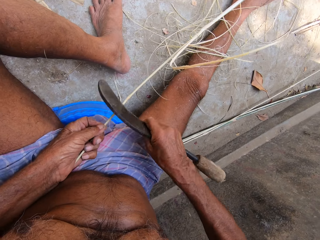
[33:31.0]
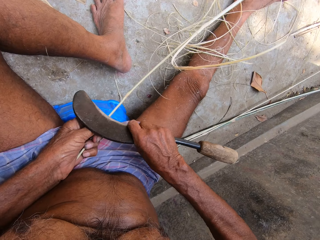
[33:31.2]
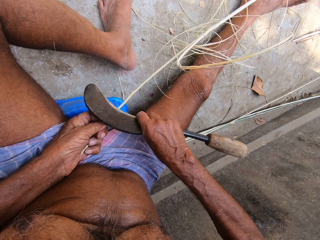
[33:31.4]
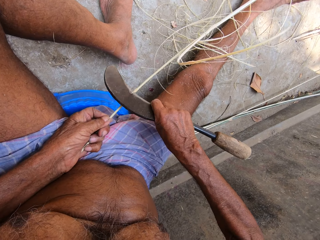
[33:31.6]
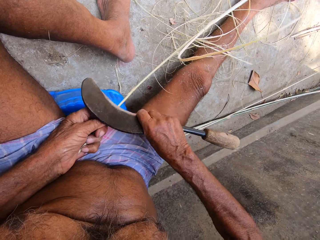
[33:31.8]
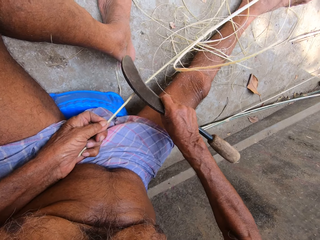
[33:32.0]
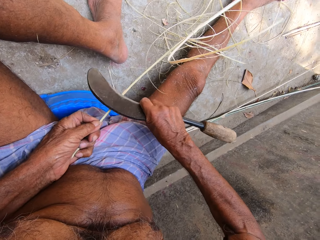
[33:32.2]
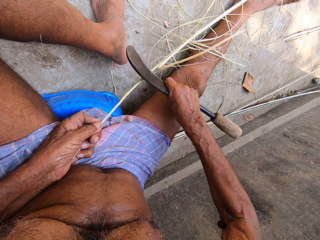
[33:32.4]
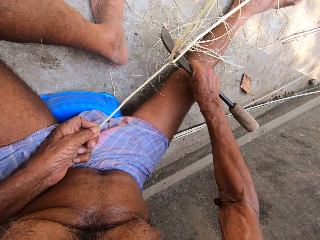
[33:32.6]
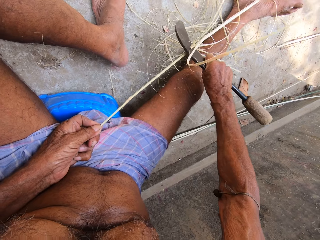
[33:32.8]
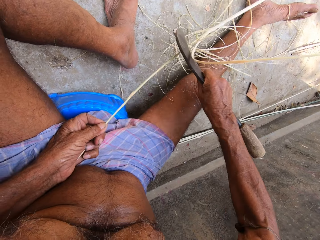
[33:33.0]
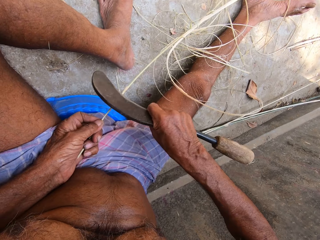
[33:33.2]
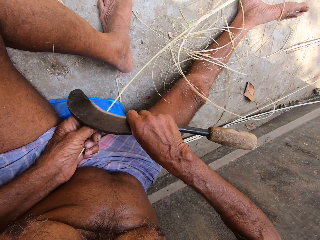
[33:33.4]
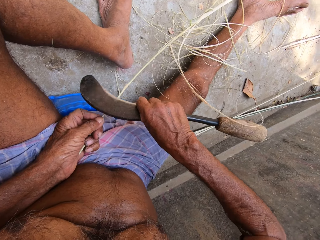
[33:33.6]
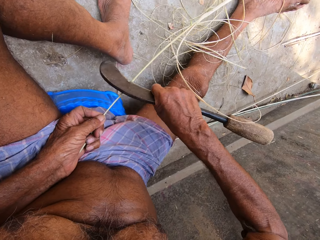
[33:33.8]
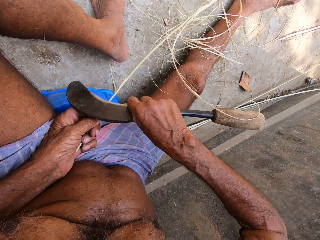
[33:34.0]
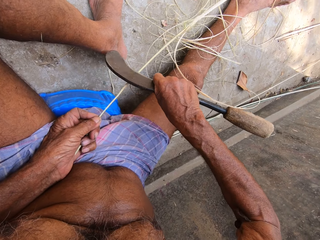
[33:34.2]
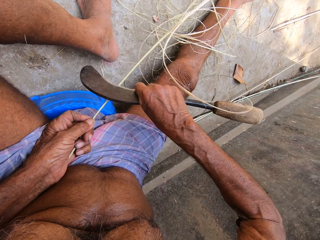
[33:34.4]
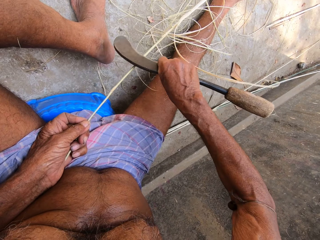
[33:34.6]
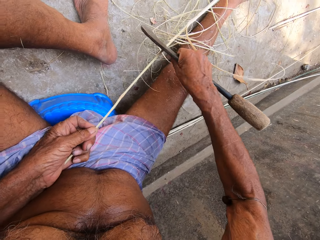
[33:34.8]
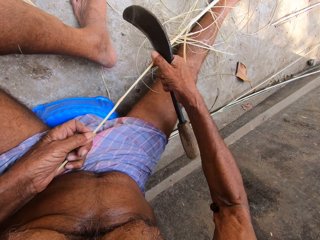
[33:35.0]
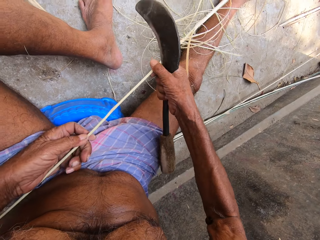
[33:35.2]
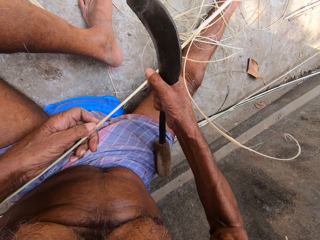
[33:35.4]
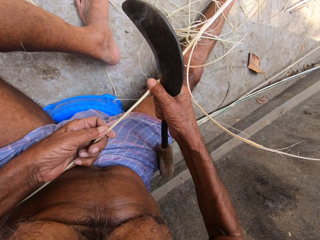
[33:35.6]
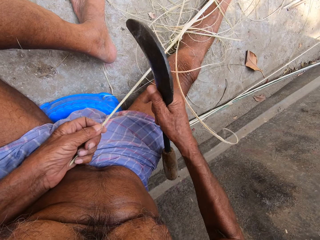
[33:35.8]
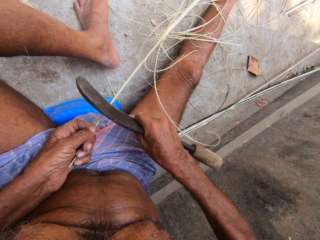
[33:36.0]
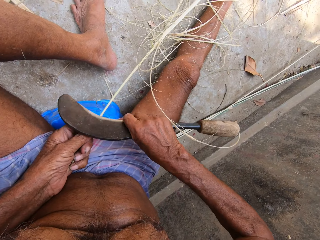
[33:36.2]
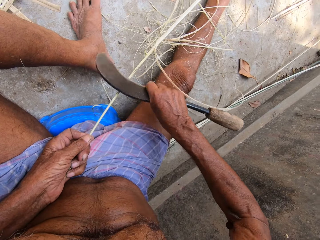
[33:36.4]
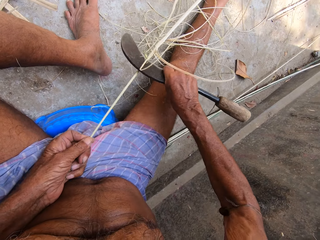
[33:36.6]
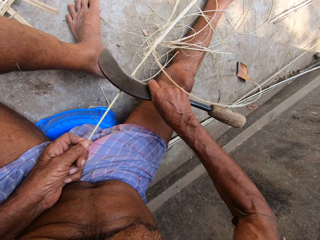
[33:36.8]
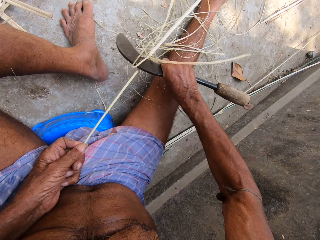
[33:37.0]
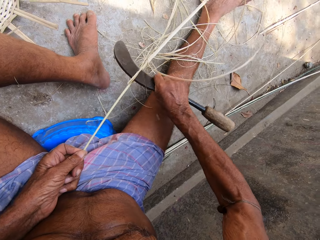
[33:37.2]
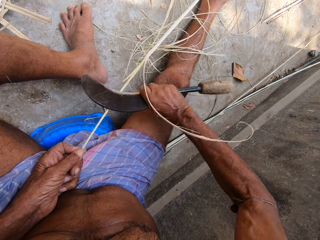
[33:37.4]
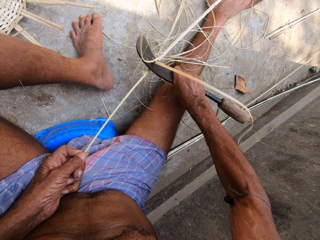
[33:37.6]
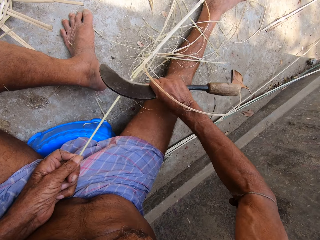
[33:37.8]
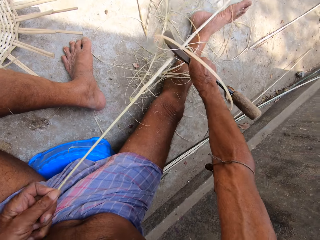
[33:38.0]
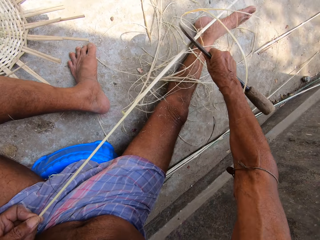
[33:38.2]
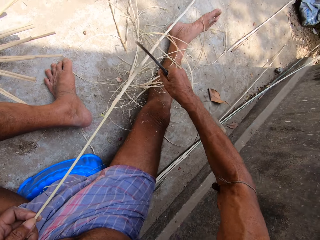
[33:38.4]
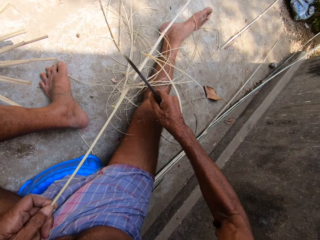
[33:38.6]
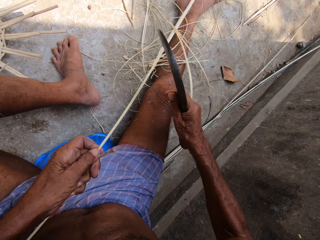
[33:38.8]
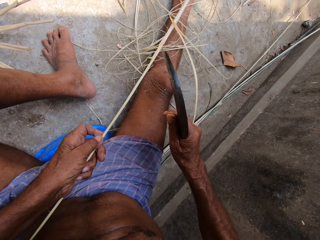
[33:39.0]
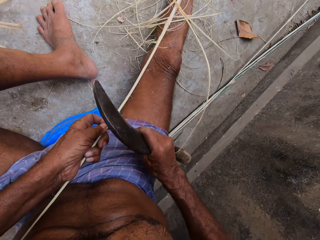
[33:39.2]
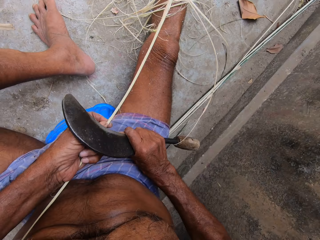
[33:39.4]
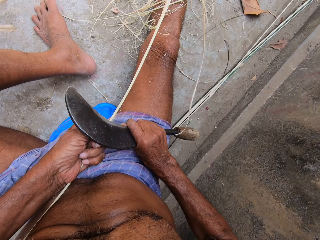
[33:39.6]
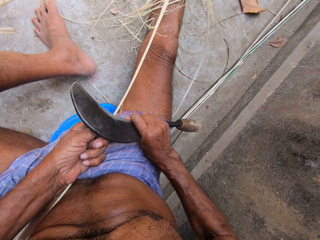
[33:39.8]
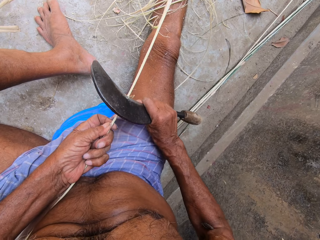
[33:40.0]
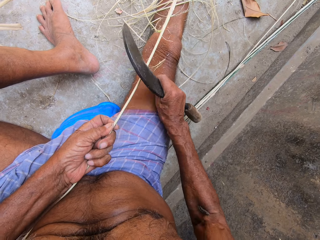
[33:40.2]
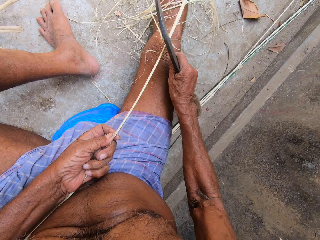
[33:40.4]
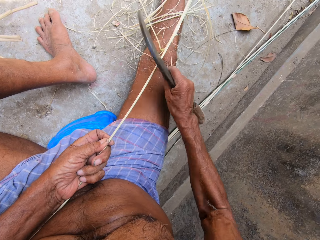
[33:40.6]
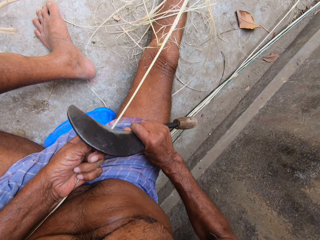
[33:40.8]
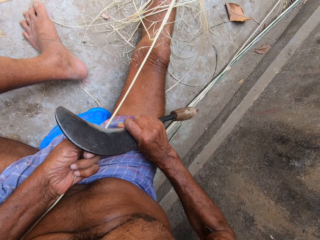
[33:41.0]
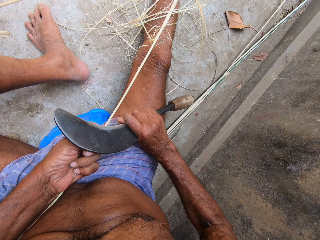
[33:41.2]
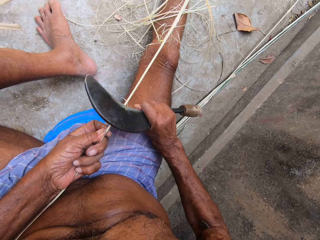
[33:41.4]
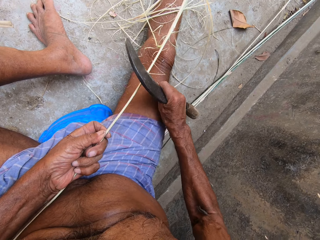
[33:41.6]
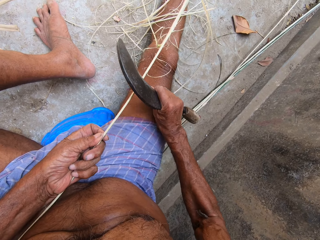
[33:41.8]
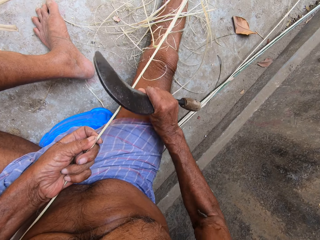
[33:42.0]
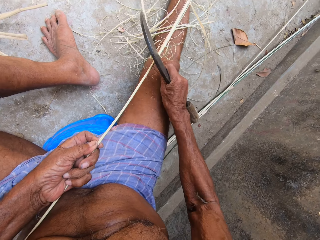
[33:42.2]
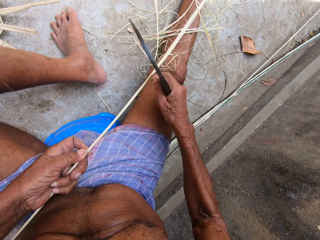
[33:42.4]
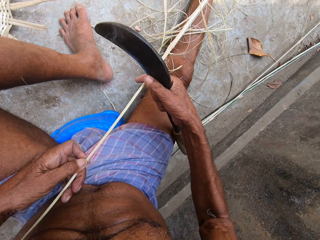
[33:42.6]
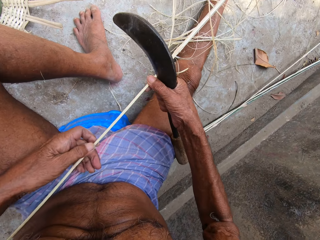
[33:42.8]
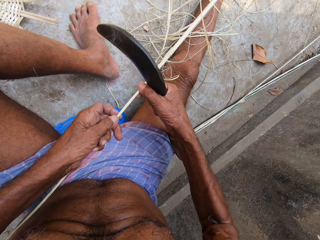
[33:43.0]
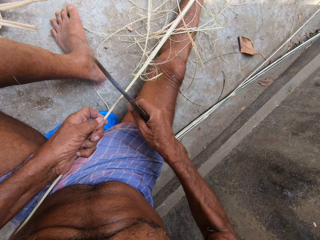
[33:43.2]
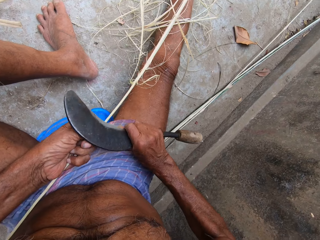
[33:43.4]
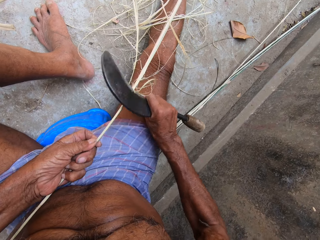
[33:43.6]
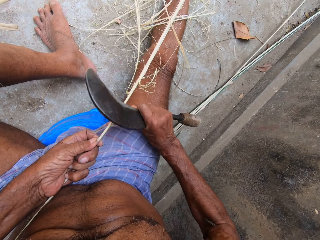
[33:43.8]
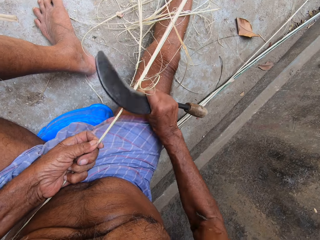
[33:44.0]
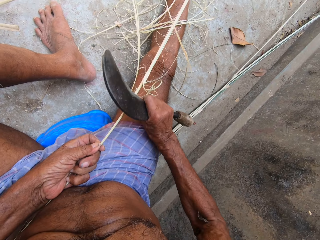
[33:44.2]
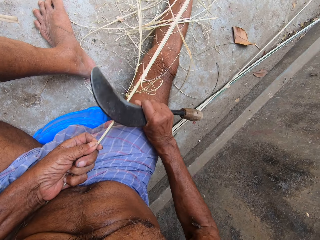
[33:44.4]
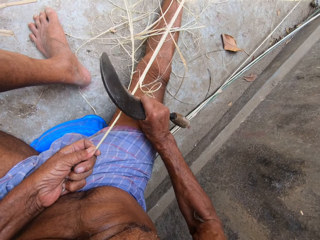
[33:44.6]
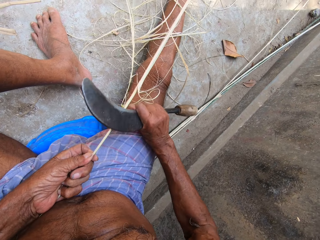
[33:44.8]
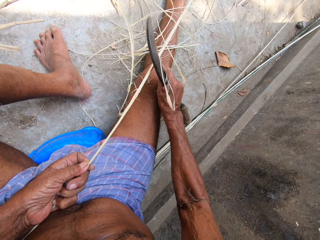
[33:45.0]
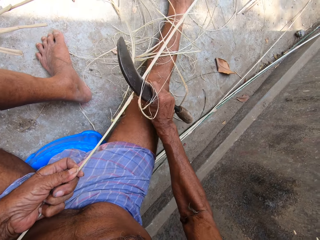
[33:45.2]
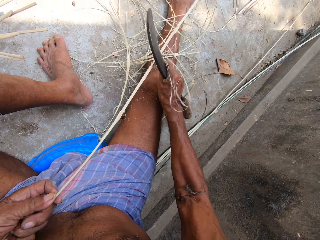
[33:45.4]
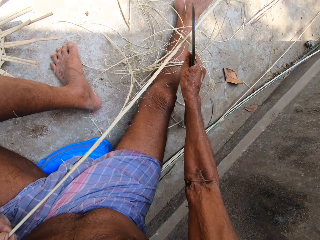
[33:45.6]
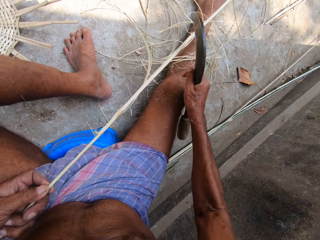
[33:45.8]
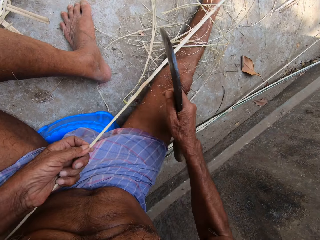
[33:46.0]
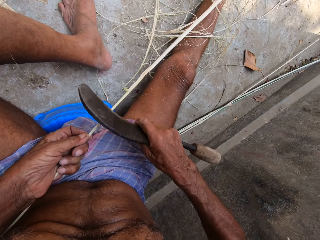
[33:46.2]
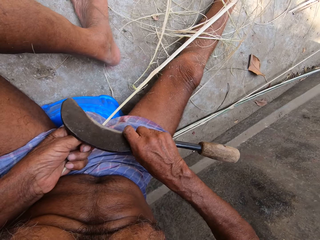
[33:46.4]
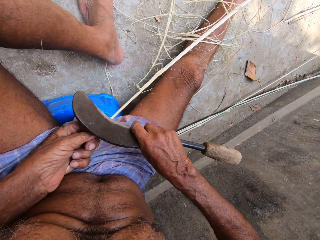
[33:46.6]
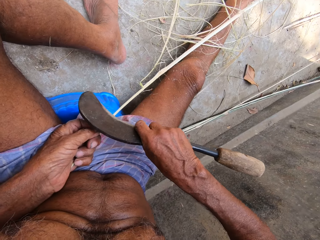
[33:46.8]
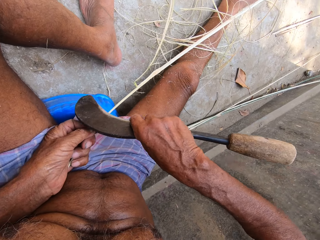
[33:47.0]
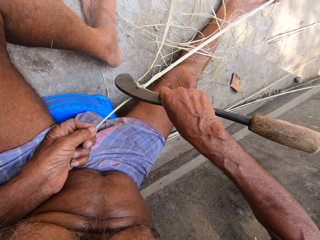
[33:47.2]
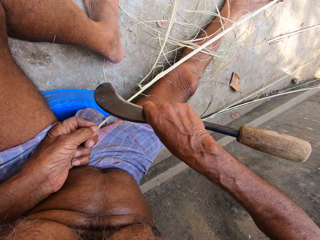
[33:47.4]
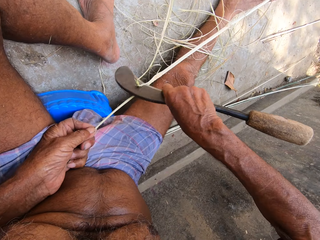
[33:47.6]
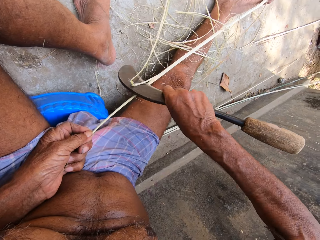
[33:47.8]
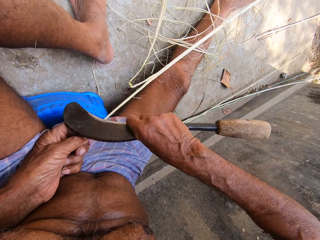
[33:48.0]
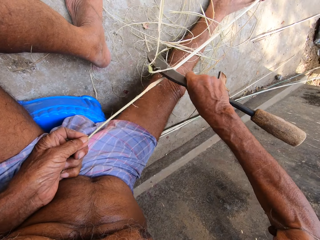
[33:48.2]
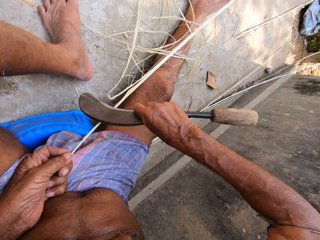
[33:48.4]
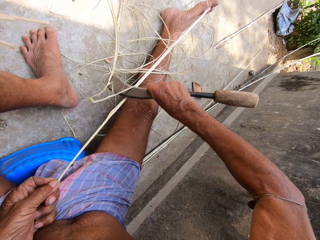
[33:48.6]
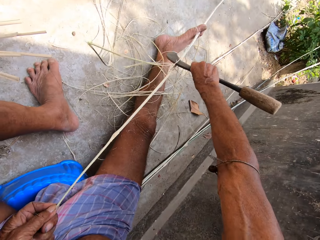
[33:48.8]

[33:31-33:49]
The camera wearer scrapes the bamboo stick with the knife in his right hand. He adjusts the bamboo sticks with both hands. He scrapes the bamboo stick with the knife in his right hand. He adjusts the bamboo sticks with both hands. He scrapes the bamboo stick with the knife in his right hand.

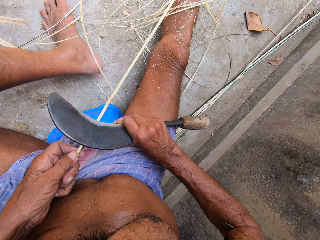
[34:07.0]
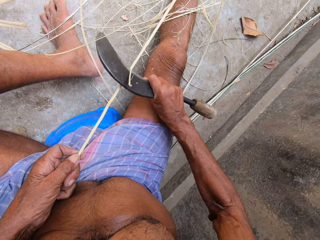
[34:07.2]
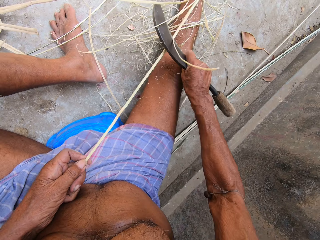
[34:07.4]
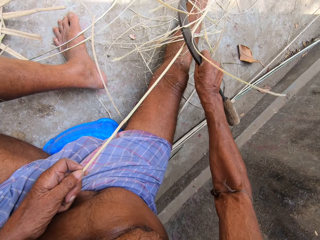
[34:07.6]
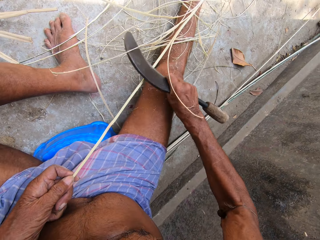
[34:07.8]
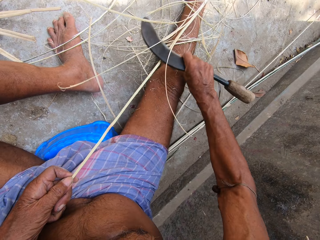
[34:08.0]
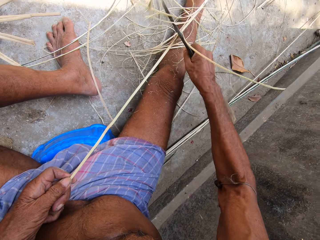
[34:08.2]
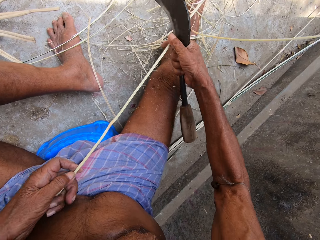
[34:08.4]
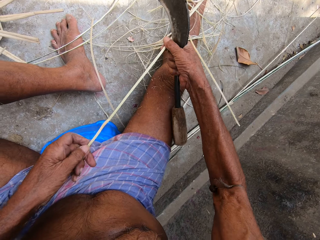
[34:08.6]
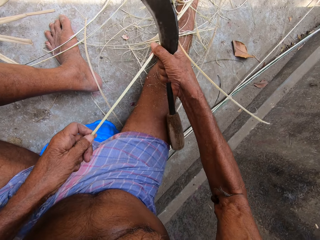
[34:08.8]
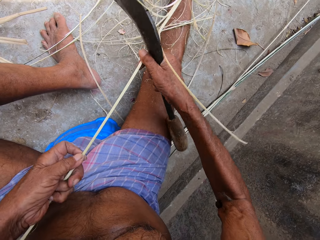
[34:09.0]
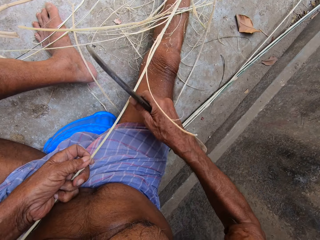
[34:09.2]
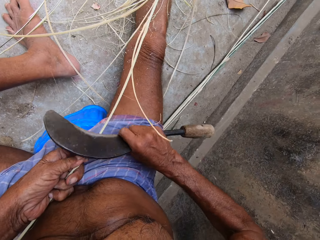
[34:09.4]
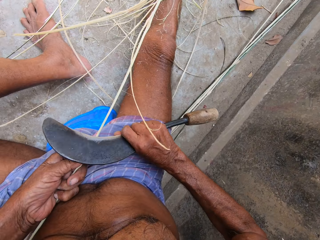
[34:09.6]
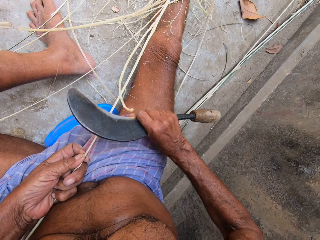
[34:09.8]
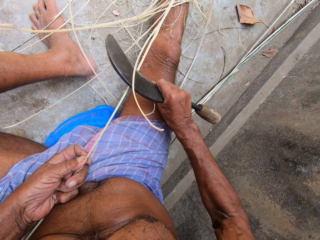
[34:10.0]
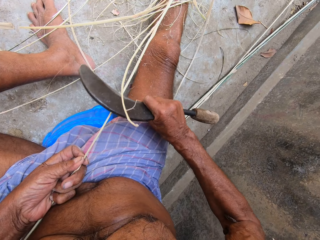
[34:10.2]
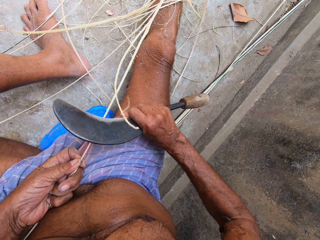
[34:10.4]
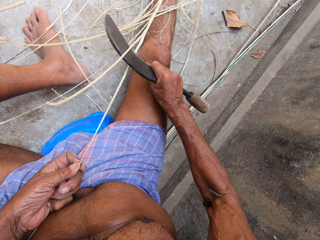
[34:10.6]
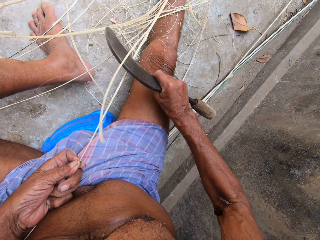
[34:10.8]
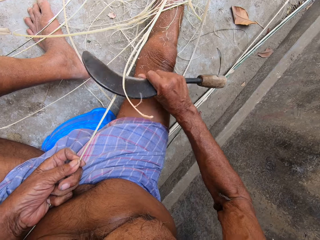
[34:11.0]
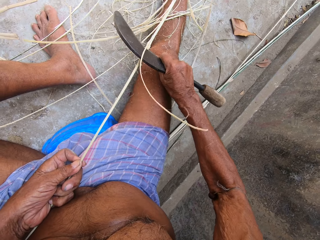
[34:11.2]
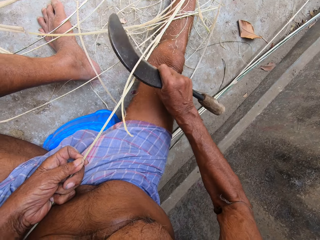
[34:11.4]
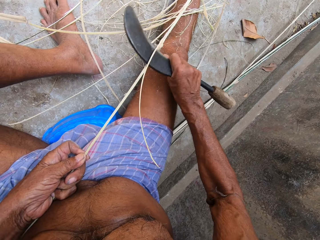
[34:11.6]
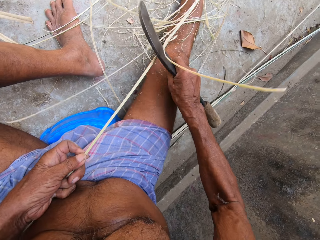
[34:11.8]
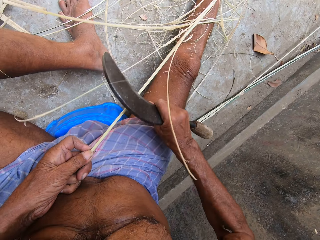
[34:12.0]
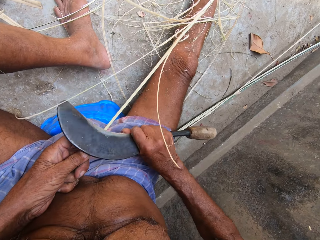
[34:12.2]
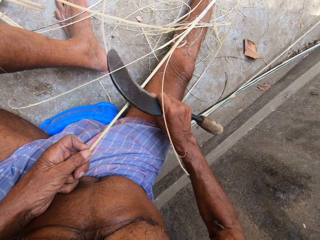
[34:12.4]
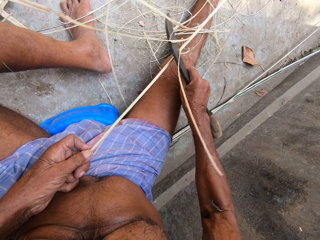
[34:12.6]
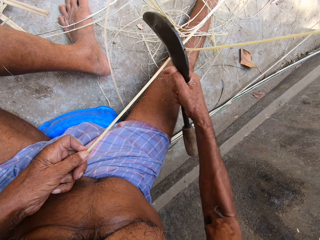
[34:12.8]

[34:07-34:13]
The camera wearer adjusts the bamboo sticks with both hands. He scrapes the bamboo stick with the knife in his right hand.
